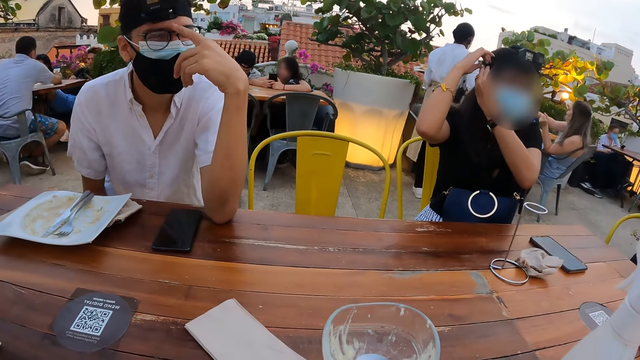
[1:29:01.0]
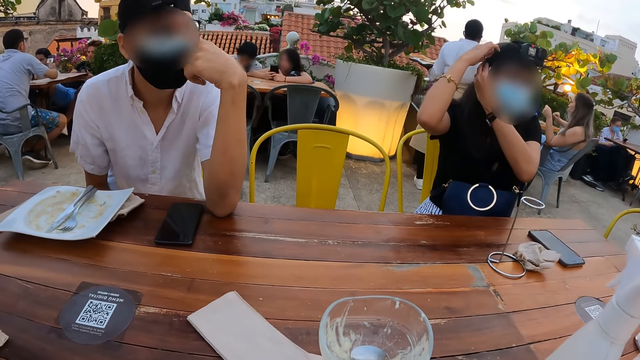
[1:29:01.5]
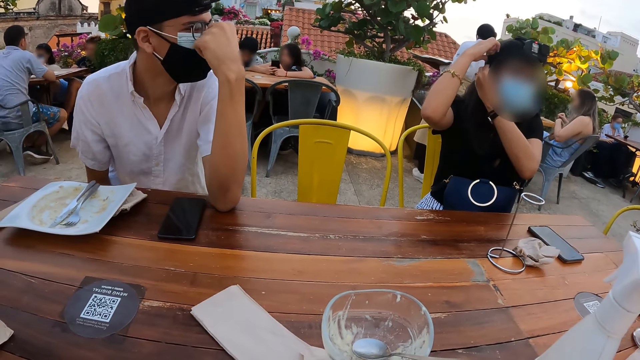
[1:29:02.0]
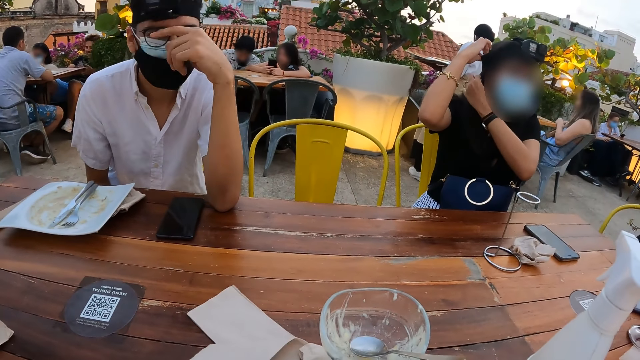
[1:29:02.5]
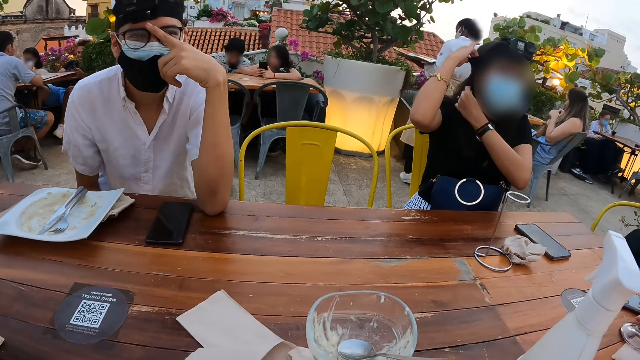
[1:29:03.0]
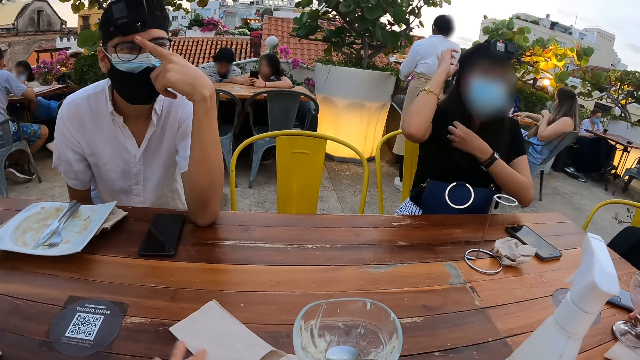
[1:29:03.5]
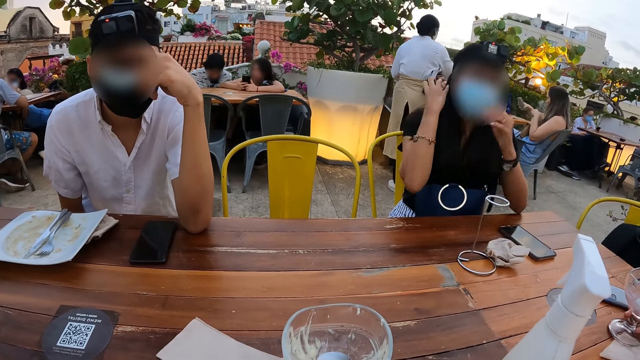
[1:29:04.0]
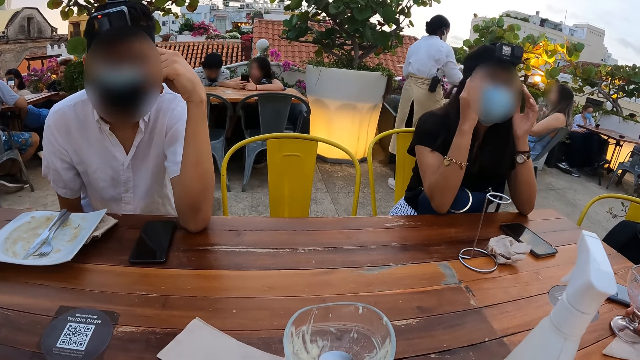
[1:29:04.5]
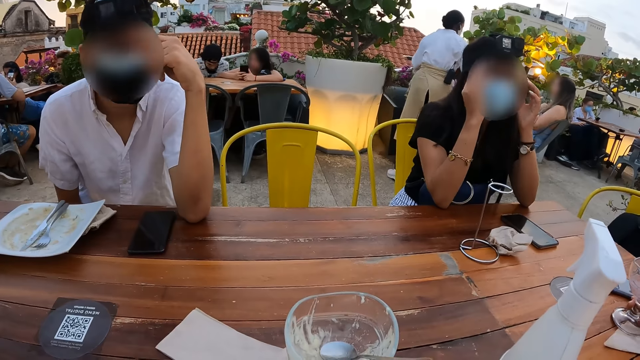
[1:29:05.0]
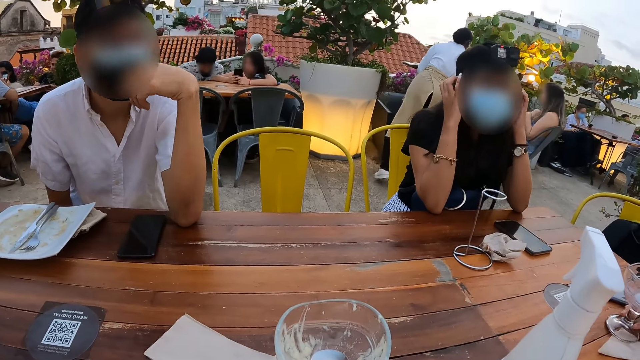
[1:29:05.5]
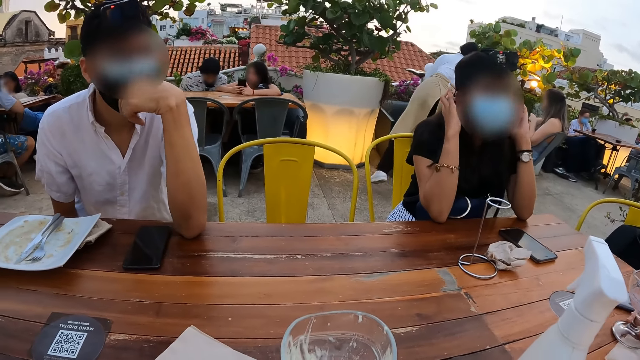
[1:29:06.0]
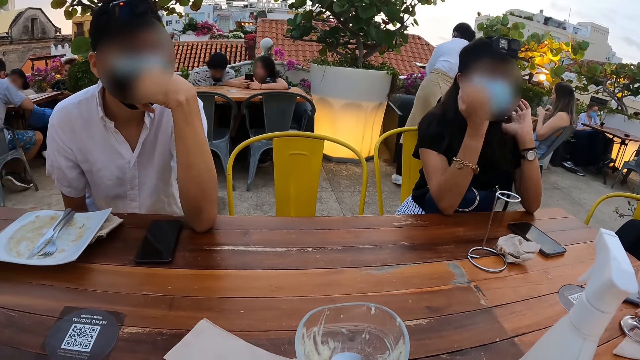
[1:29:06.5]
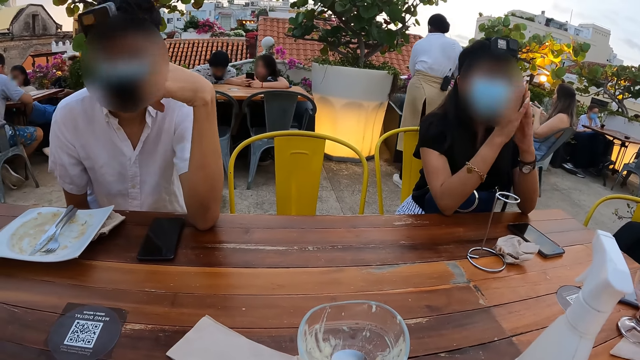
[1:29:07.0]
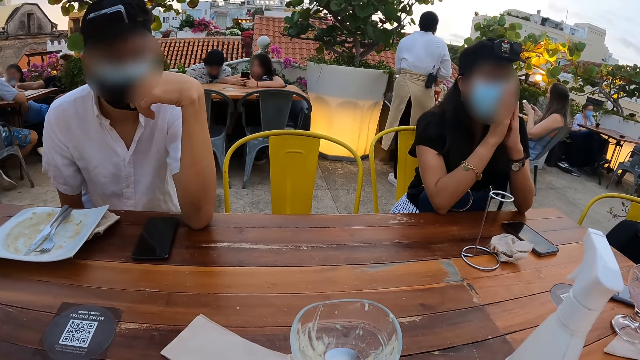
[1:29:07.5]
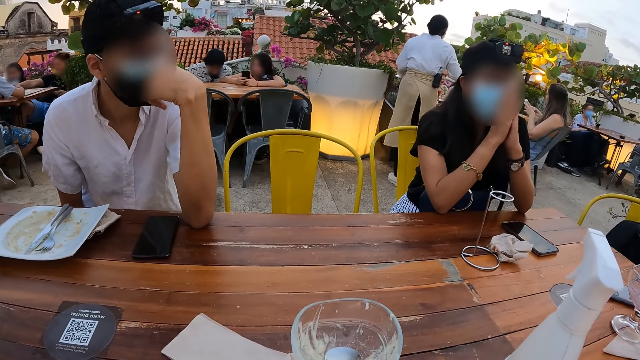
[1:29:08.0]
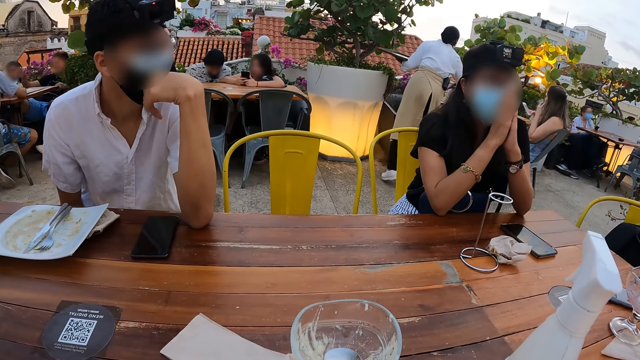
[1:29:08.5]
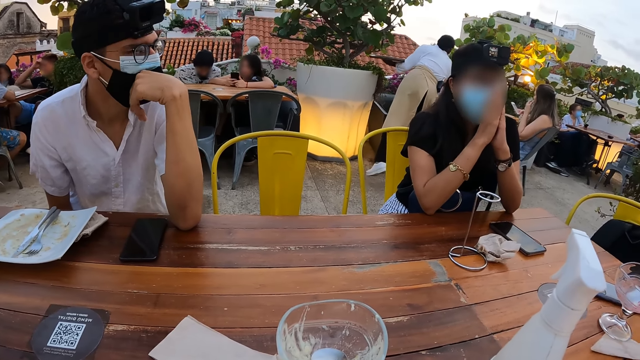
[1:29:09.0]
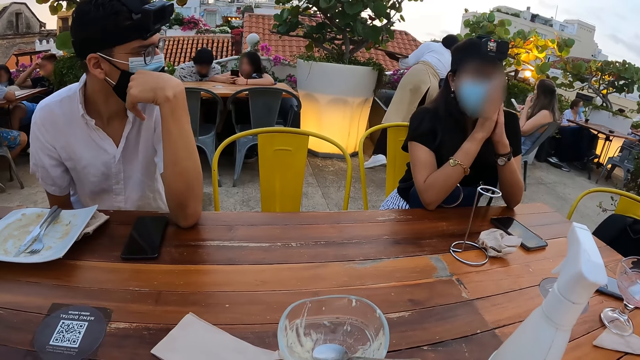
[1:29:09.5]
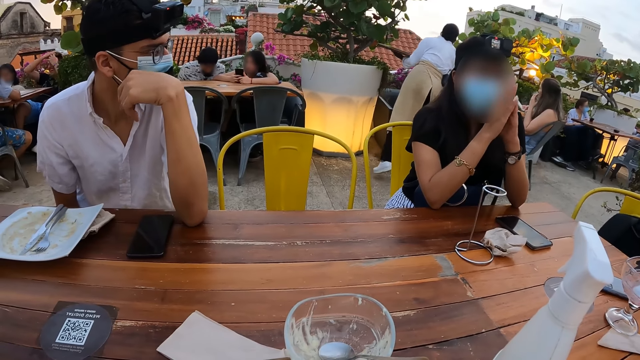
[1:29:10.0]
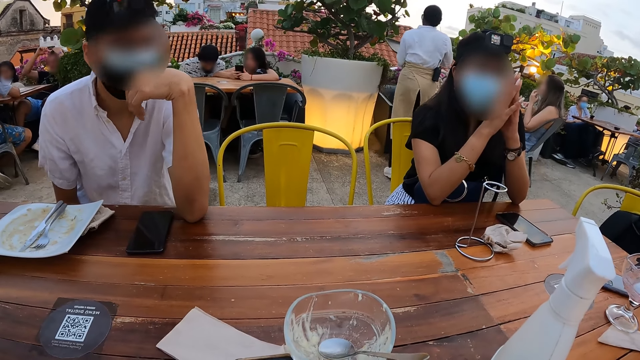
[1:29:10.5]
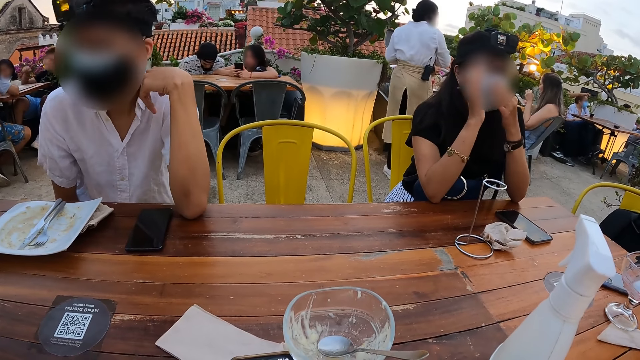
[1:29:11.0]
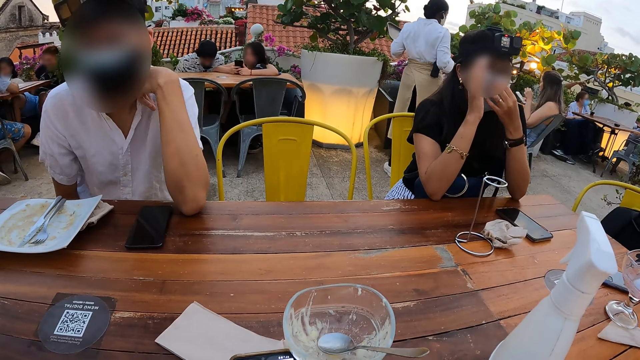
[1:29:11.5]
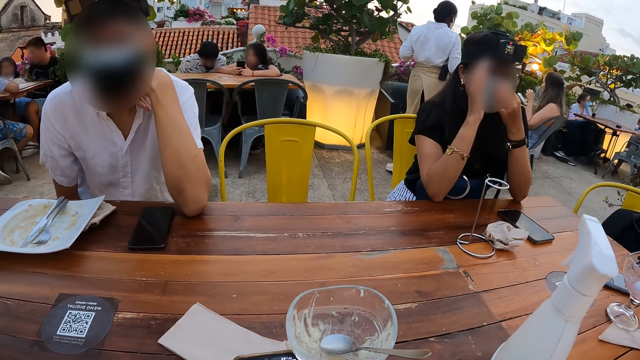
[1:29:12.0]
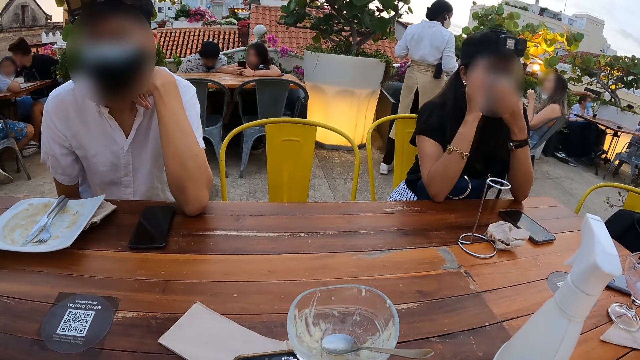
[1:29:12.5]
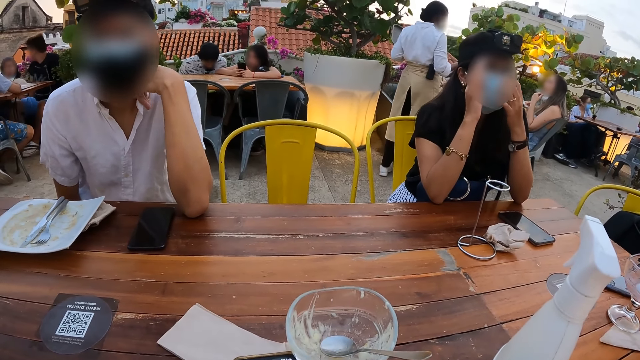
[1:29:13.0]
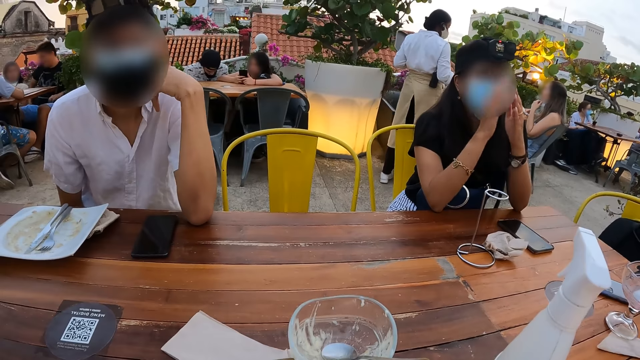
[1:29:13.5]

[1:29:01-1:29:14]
The camera wearer looks at a person. They converse with another person.

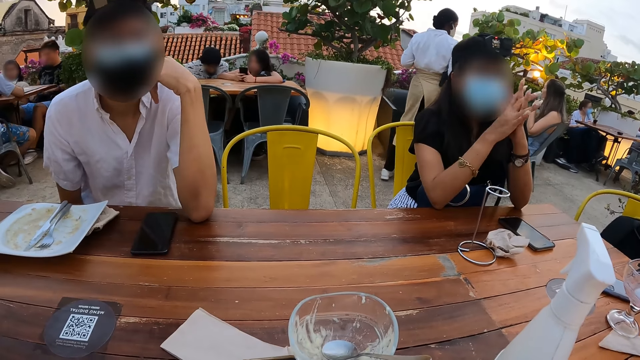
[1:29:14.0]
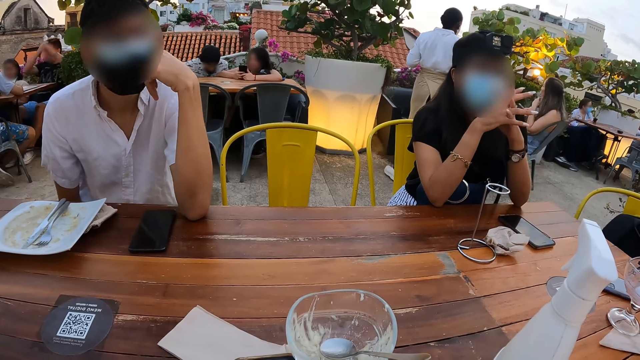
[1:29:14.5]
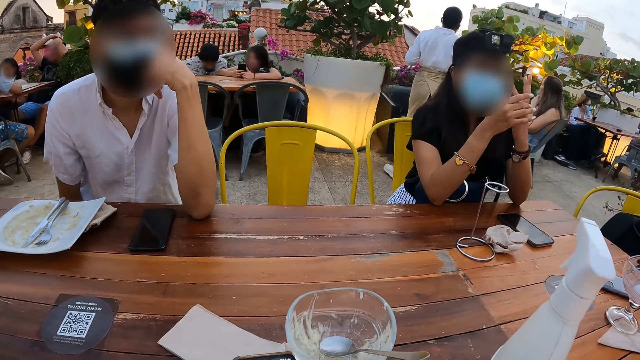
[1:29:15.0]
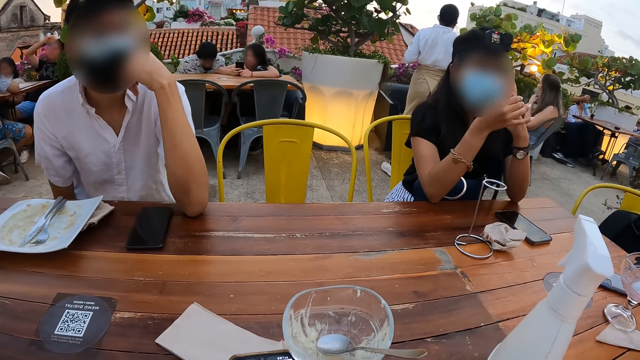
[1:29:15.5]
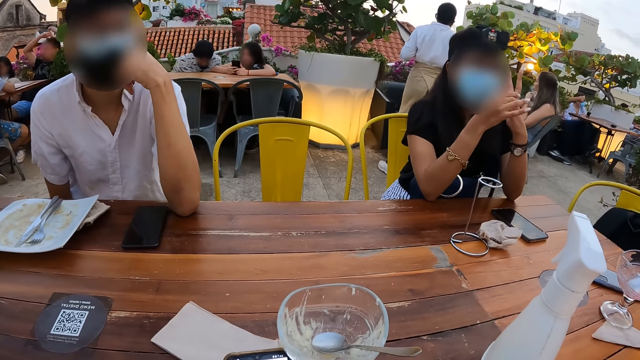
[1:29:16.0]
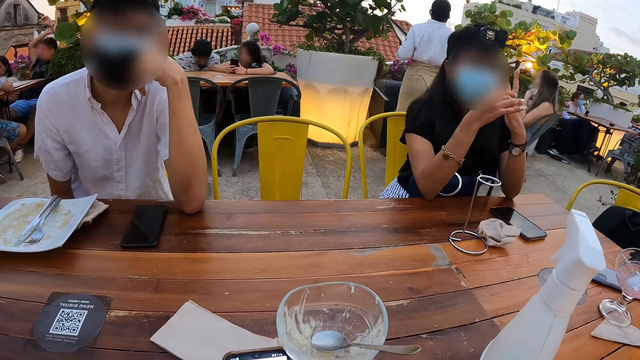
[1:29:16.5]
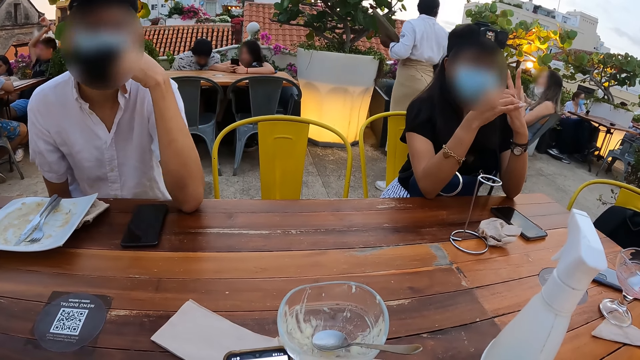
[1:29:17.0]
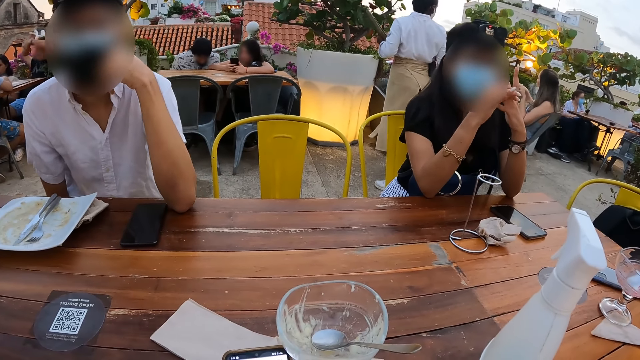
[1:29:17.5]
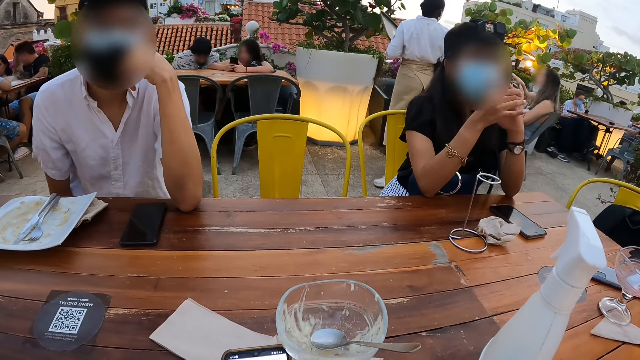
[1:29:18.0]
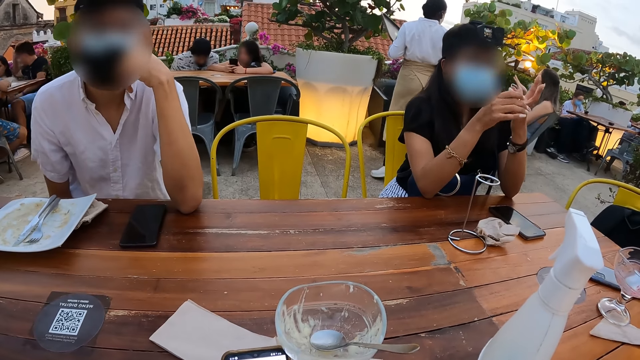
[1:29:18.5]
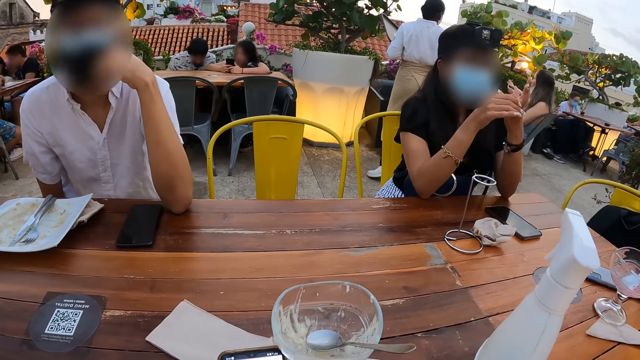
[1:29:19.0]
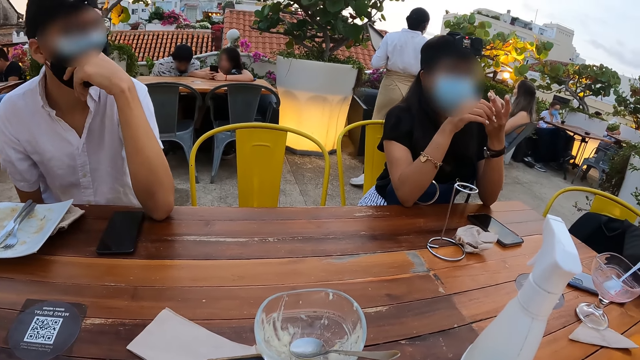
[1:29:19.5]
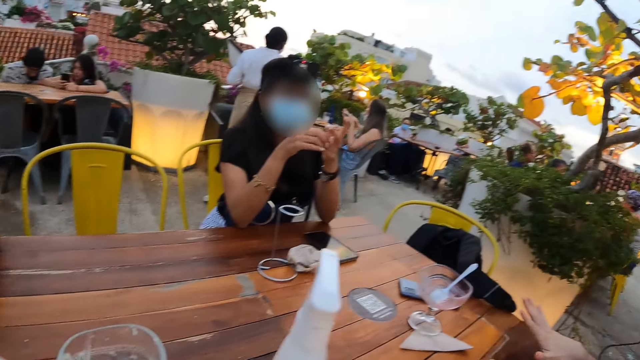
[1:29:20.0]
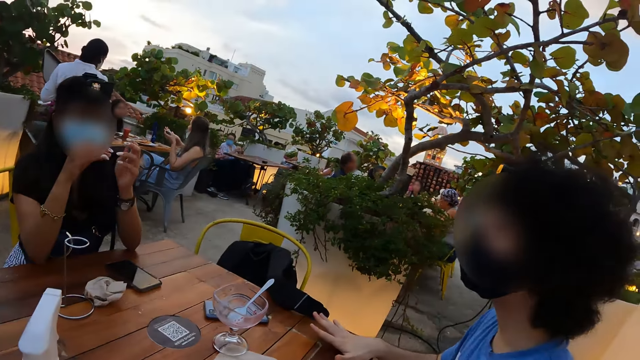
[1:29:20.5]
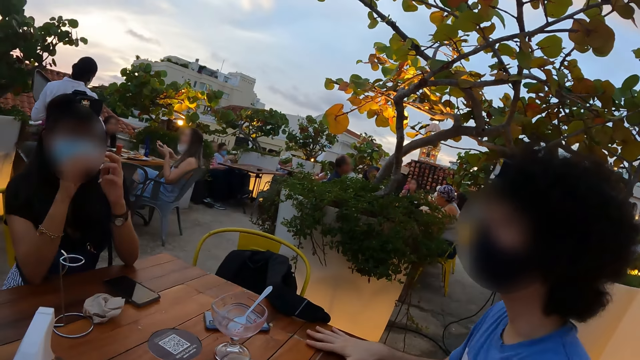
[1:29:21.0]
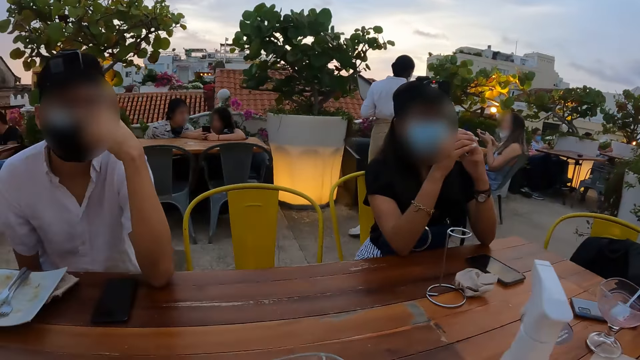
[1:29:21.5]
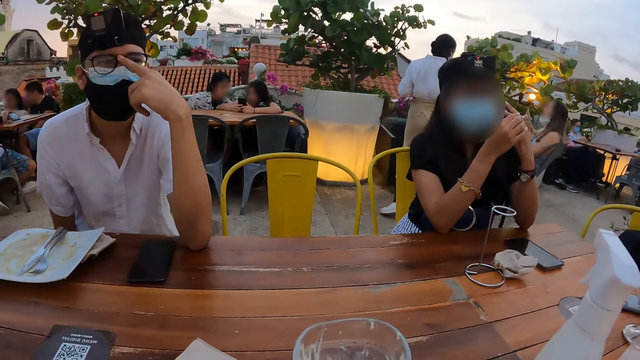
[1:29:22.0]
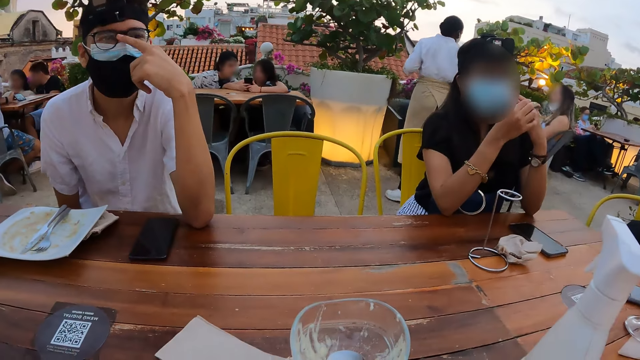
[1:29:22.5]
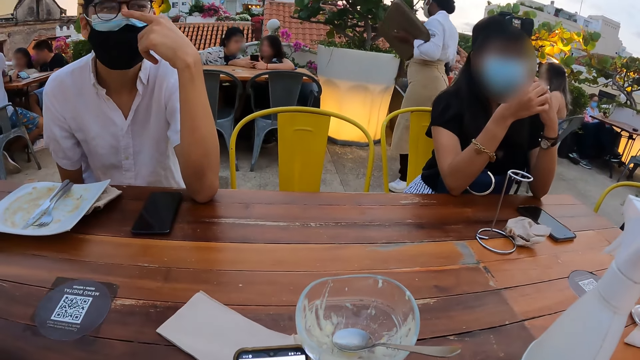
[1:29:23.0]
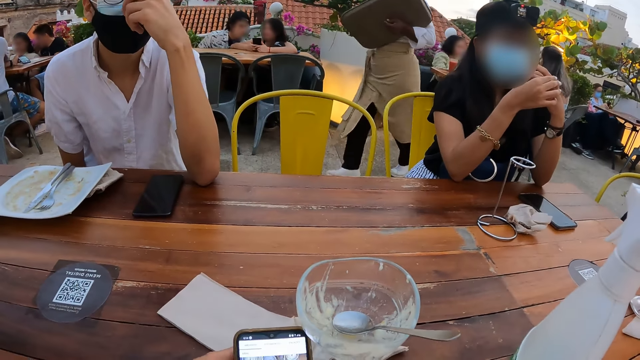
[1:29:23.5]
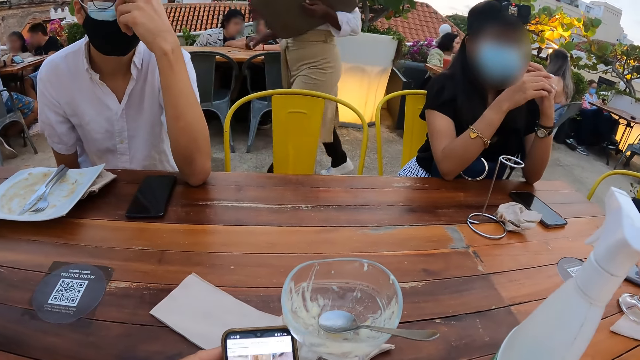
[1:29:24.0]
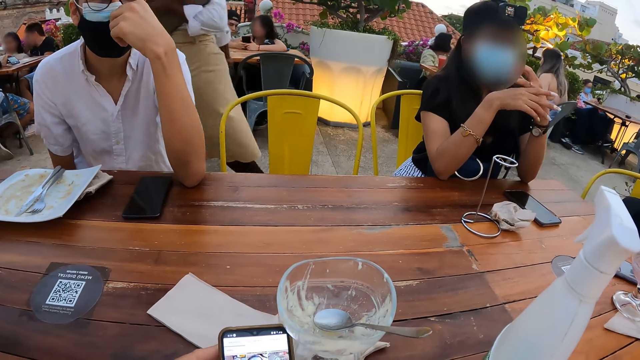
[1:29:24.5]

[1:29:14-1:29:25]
The camera wearer converses with a person. They look at another person. They look at the first person.
